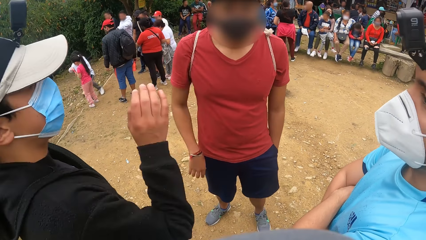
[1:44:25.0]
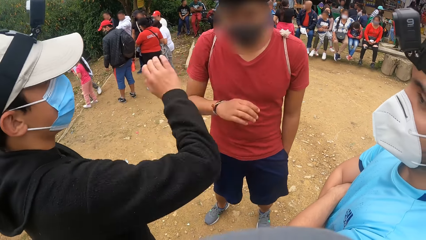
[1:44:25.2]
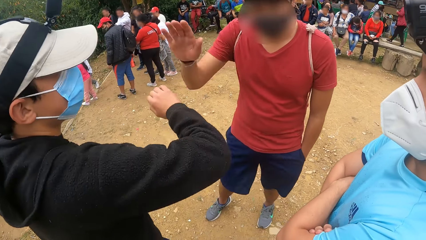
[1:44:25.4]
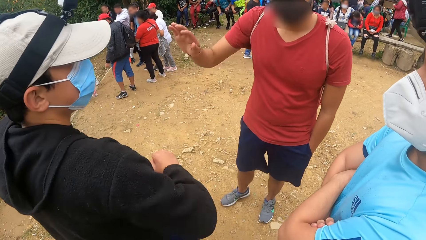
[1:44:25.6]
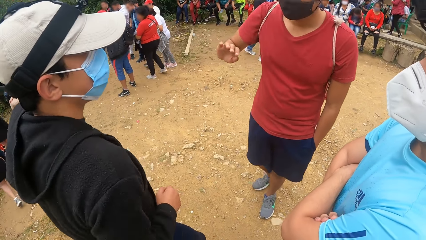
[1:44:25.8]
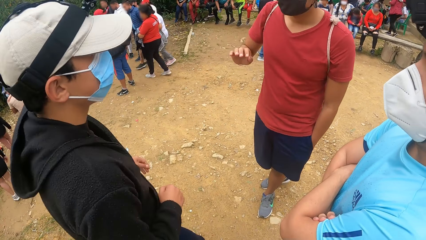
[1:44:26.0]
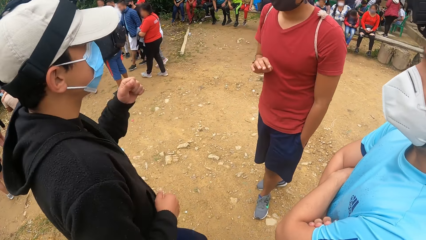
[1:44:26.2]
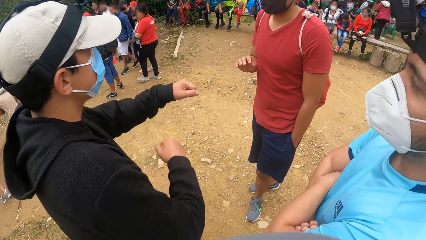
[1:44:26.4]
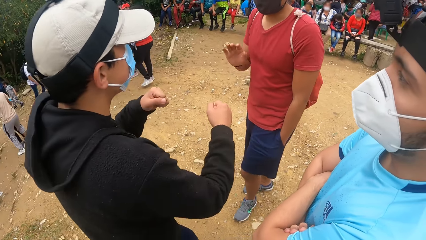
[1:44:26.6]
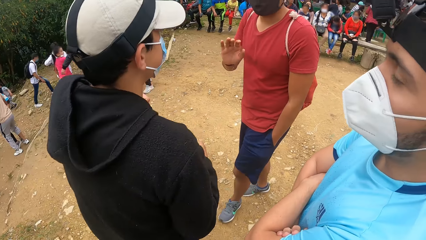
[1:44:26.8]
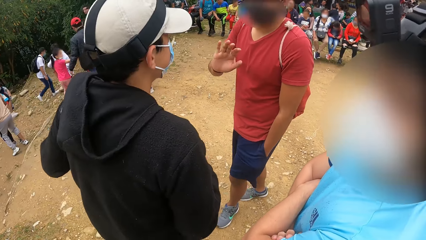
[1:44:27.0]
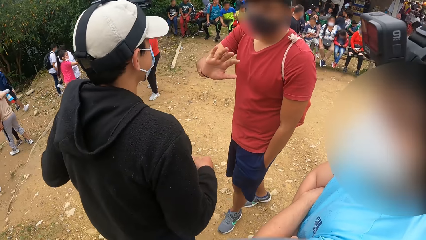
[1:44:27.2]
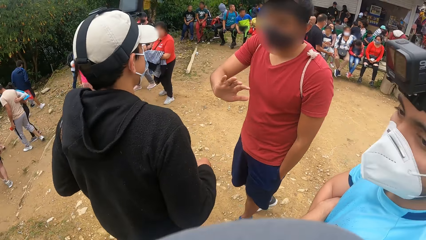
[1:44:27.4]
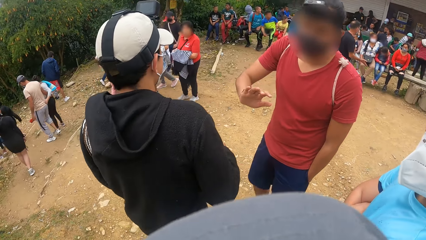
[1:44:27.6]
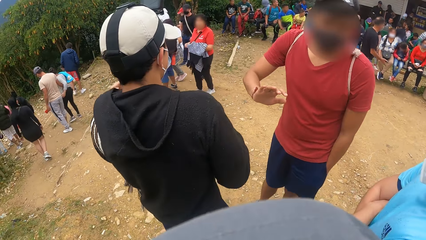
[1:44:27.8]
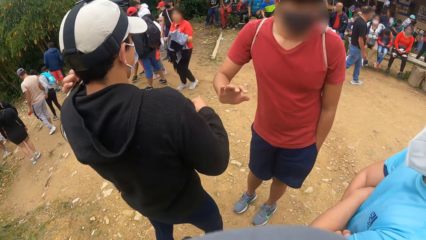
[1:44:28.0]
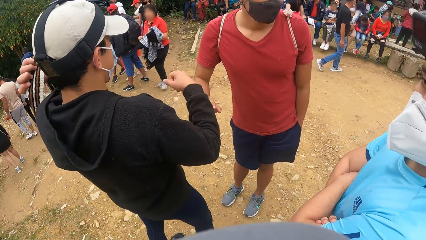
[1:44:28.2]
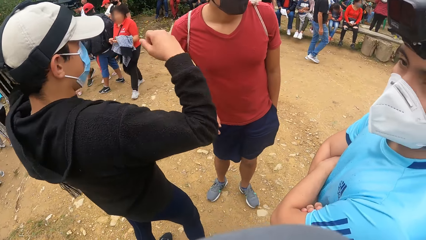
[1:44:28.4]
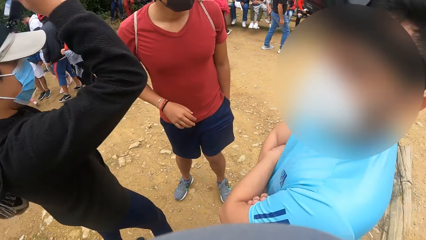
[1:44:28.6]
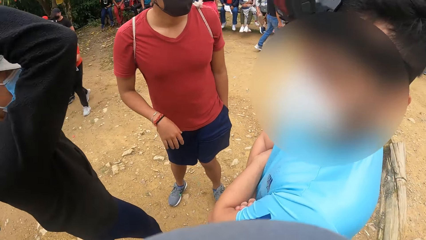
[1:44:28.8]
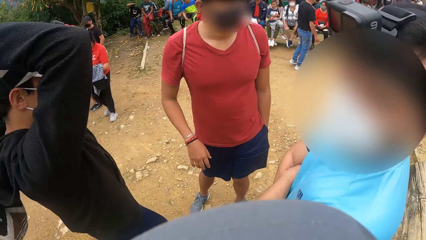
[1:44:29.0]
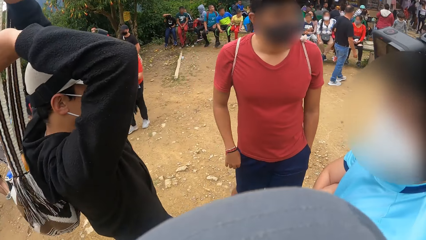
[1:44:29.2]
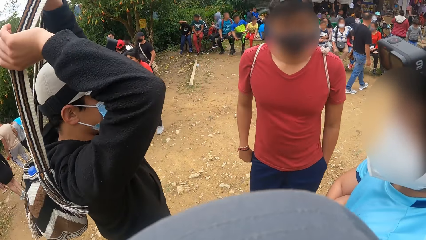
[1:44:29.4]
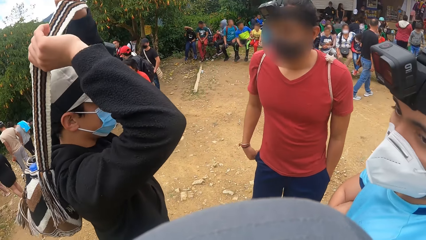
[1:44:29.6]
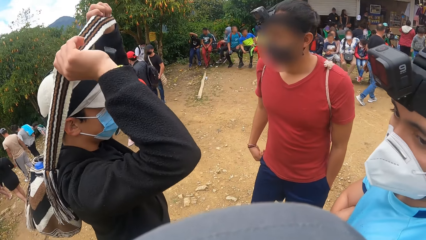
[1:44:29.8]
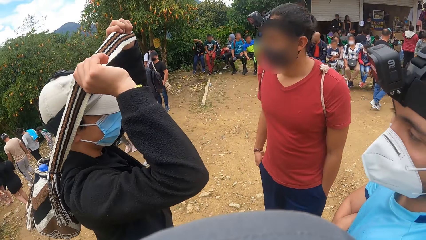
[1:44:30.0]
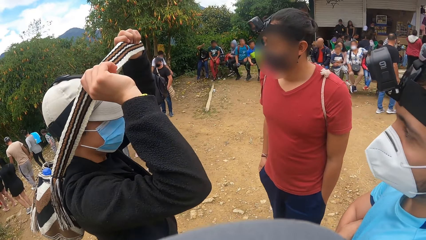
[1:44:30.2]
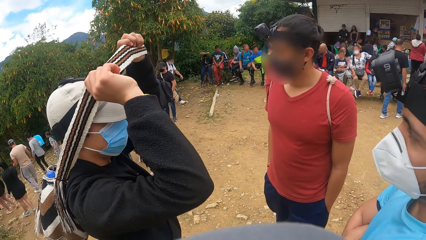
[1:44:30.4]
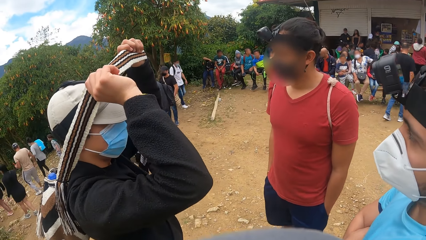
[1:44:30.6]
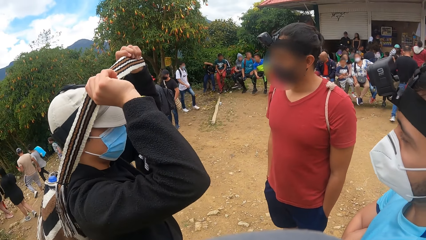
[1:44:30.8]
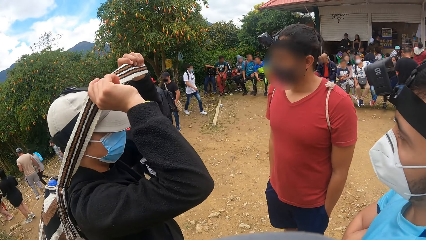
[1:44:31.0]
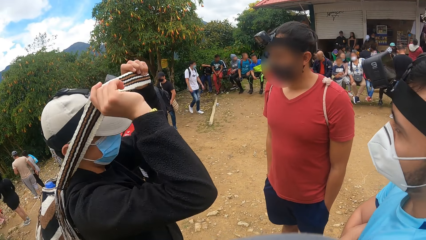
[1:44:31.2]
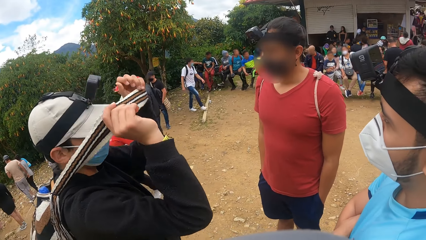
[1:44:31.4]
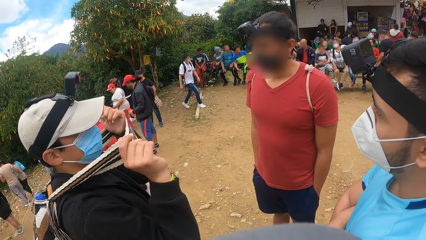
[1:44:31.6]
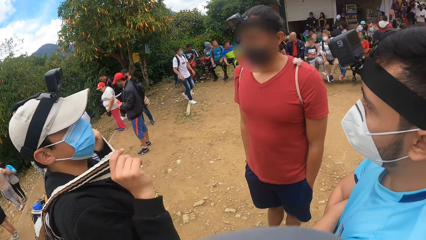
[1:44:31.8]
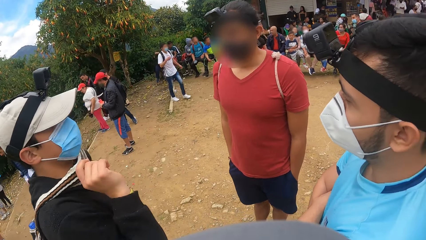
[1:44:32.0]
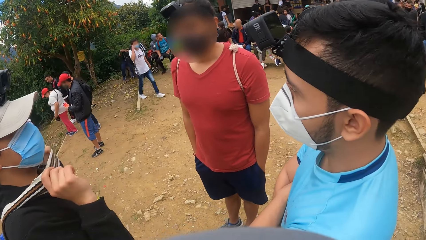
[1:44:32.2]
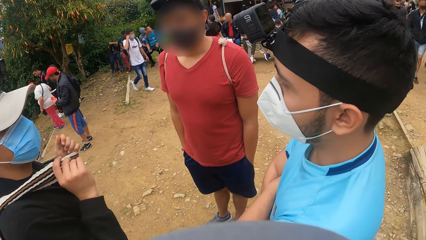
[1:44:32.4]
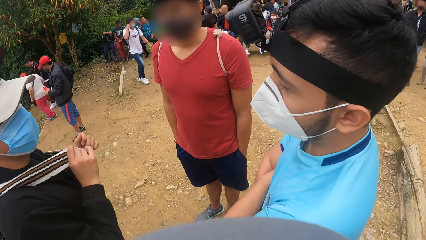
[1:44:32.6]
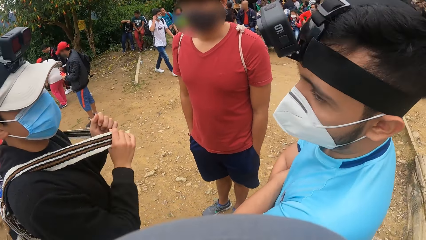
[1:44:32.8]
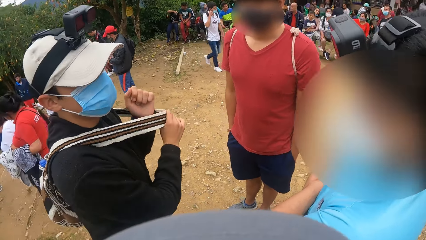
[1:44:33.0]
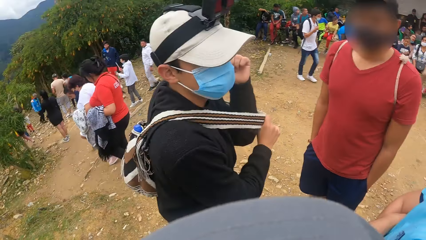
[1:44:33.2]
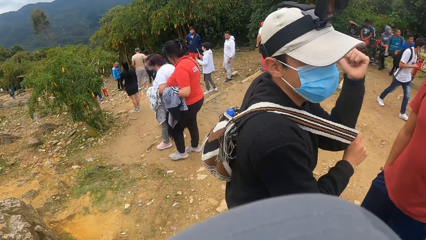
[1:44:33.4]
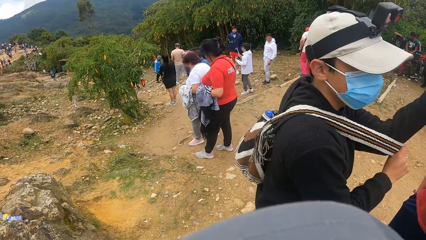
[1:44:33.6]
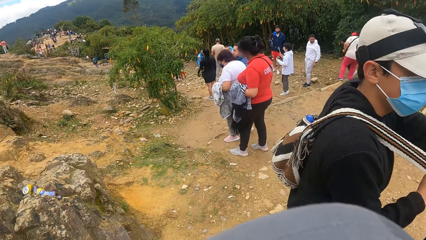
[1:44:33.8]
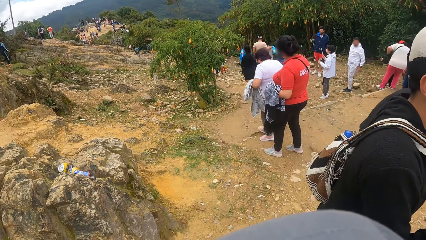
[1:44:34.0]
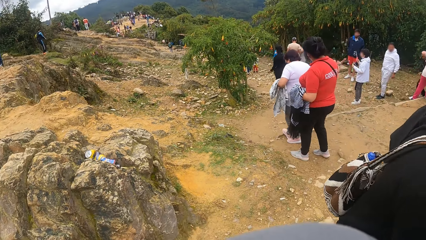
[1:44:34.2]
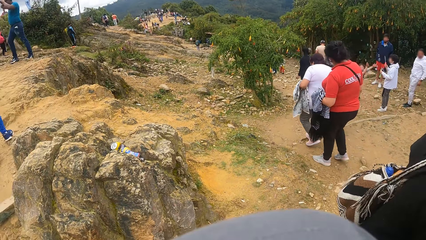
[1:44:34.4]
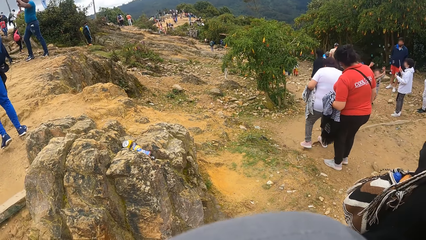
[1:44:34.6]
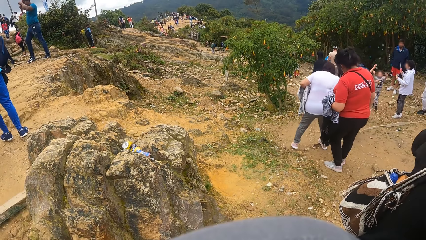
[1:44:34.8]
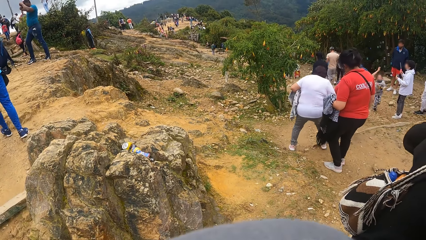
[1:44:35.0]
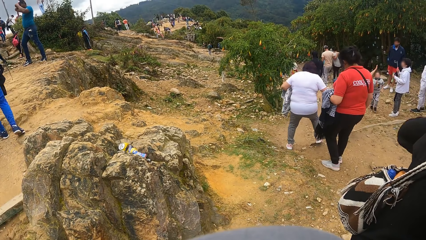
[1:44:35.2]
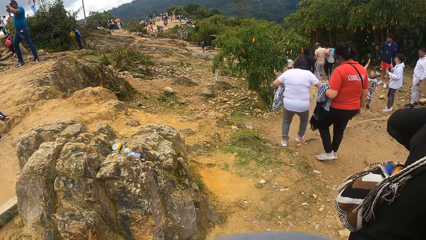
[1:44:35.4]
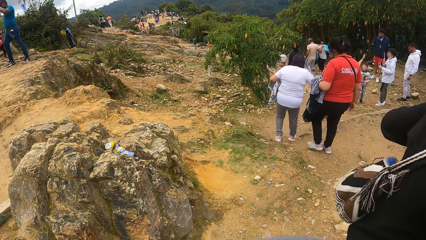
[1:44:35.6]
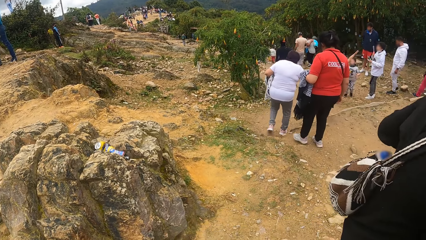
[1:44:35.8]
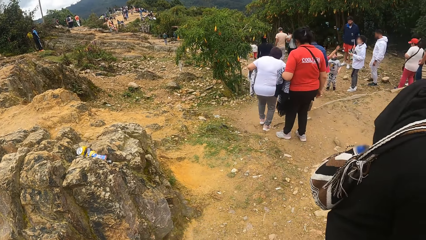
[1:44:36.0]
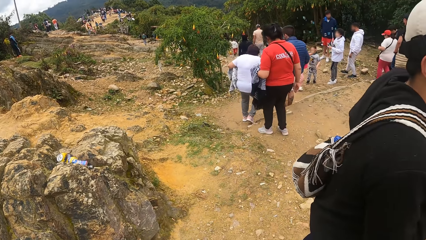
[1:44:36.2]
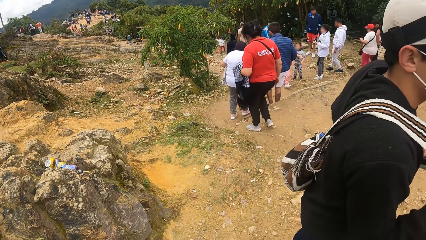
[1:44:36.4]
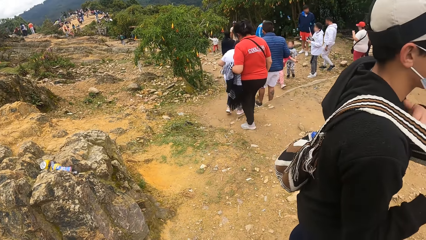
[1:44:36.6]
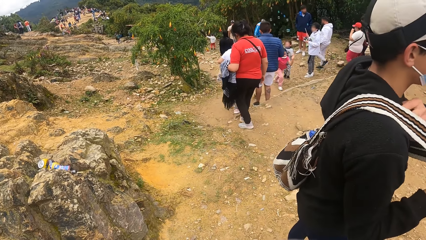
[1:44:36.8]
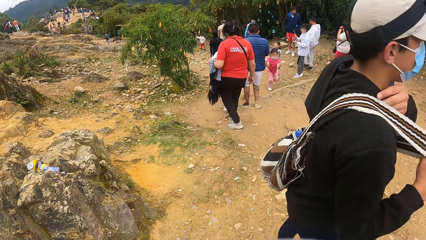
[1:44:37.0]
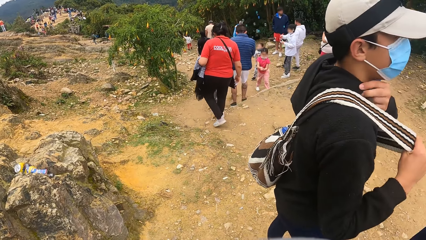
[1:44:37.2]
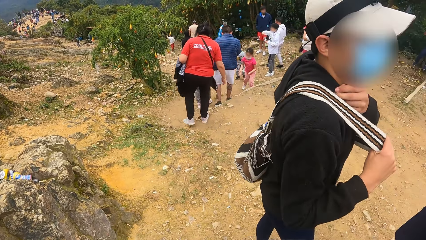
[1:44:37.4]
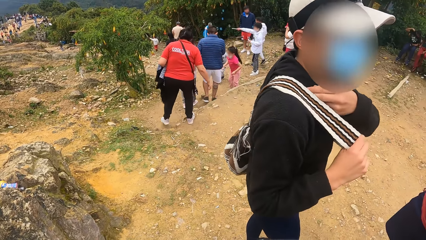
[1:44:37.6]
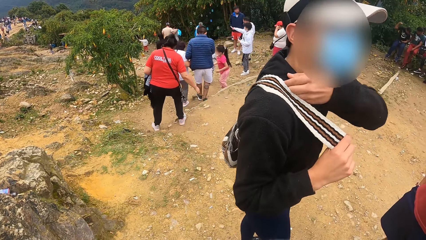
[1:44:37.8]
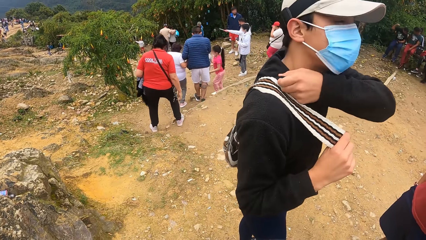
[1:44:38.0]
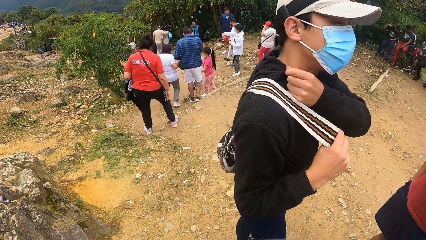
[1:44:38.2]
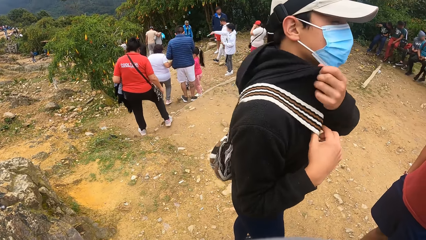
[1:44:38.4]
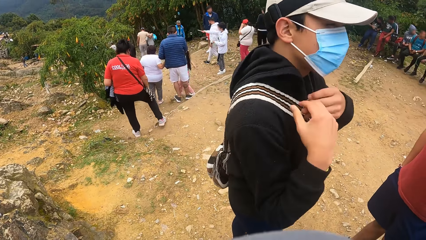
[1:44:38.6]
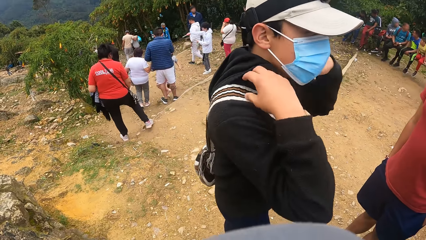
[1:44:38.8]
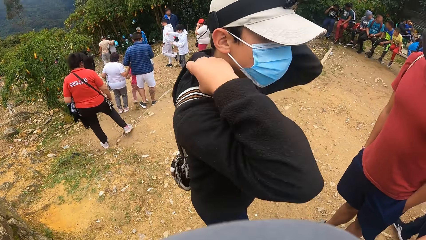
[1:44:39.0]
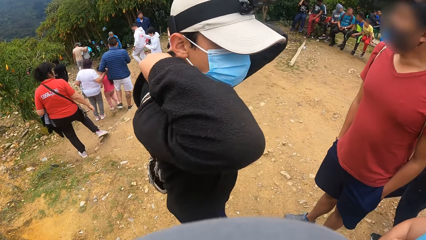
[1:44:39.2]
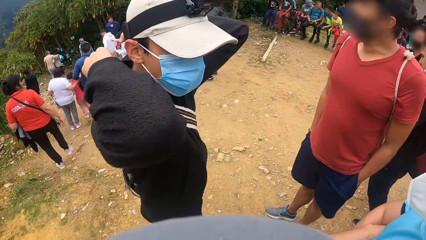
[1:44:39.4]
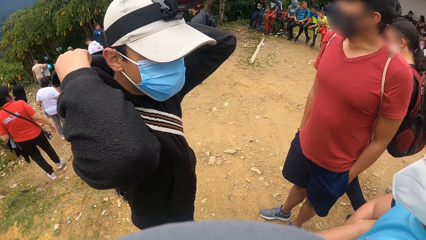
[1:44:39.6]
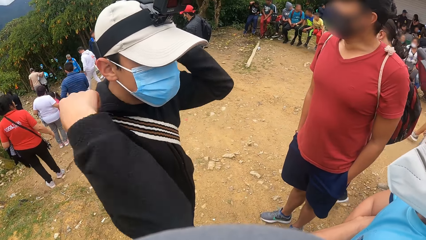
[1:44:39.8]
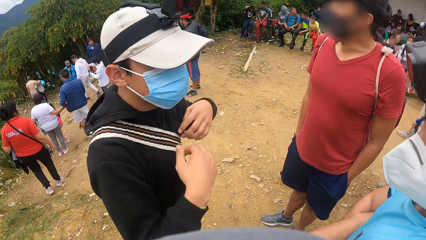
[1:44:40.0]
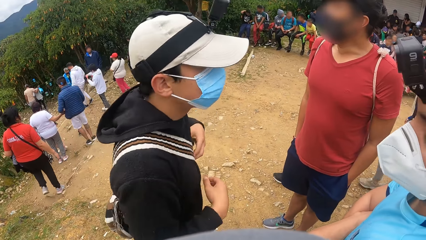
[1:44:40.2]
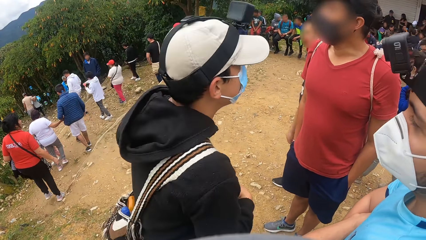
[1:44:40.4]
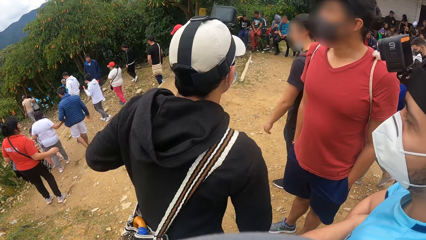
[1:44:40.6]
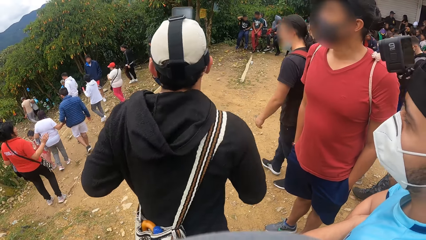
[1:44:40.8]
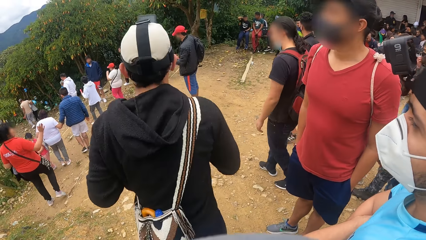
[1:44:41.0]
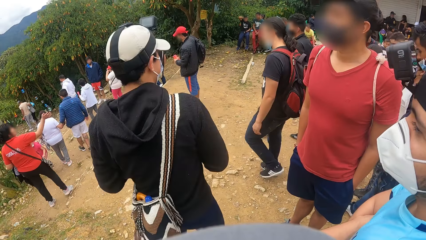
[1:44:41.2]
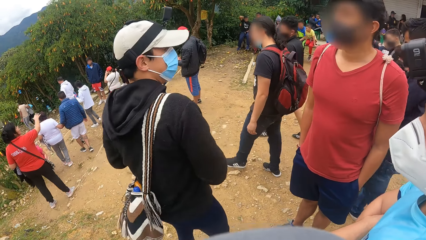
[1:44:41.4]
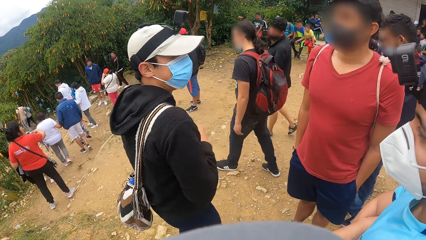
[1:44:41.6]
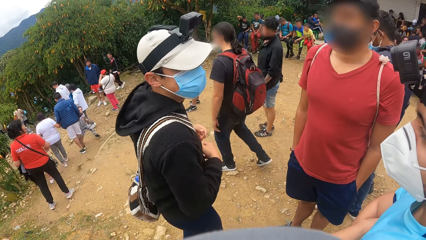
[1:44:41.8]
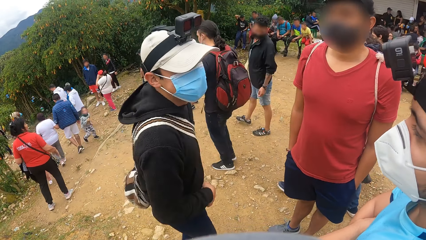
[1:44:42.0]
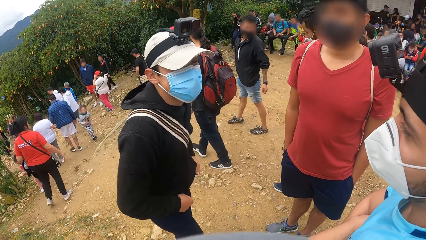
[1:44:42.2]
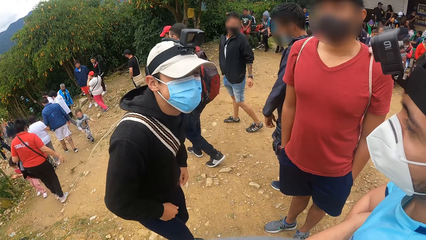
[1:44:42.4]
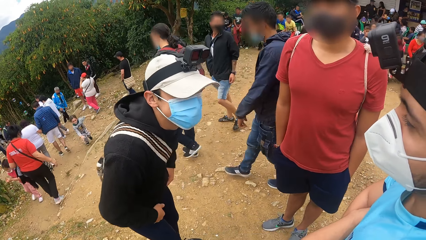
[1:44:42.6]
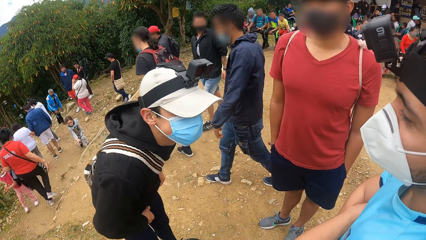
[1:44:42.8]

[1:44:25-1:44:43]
A man converses with the camera wearer. The man puts a bag around his neck with both hands. The man looks at the camera wearer. The camera wearer looks around.
